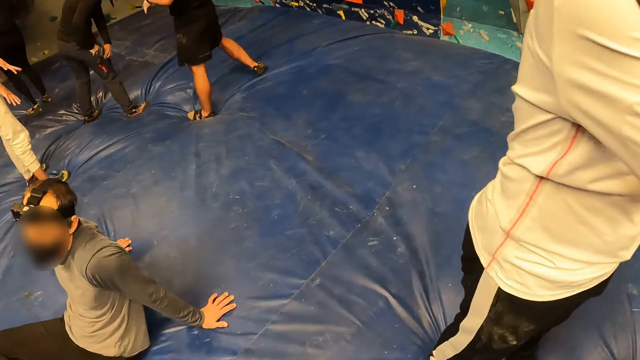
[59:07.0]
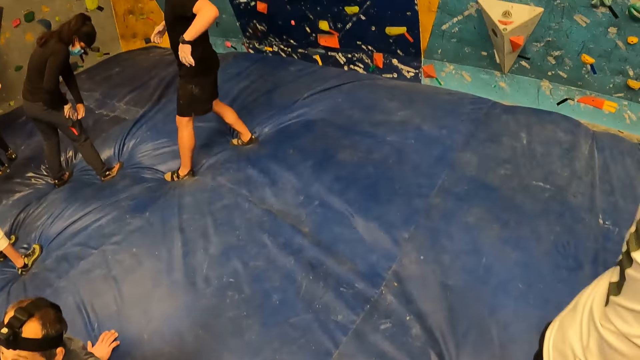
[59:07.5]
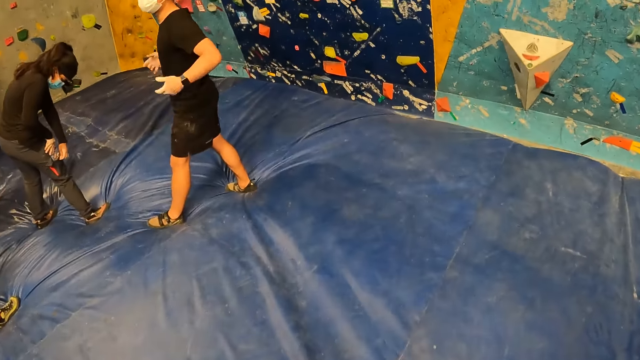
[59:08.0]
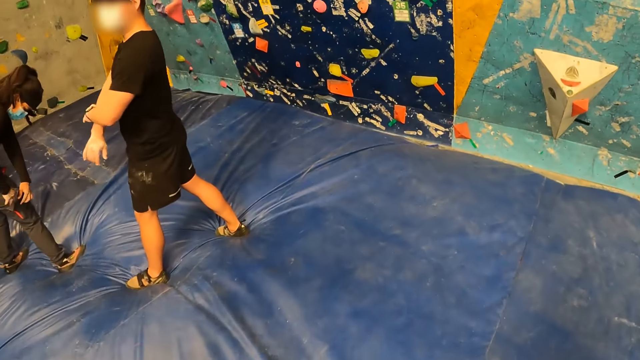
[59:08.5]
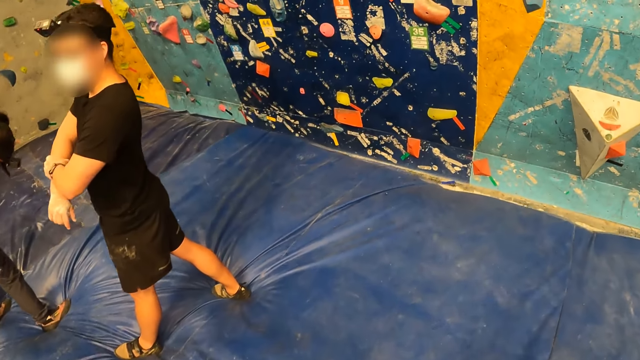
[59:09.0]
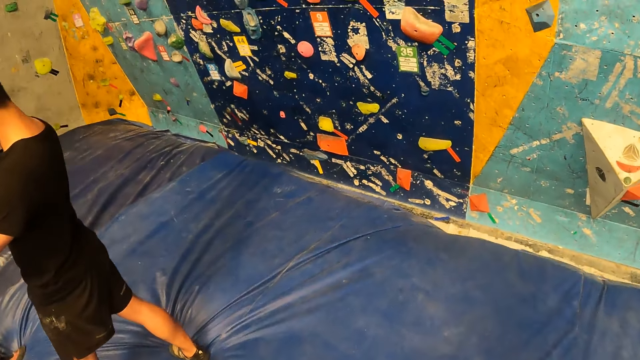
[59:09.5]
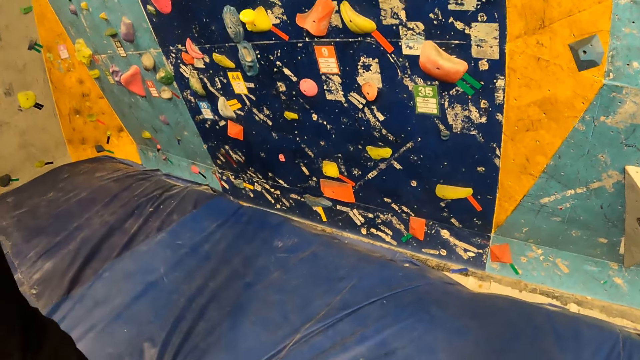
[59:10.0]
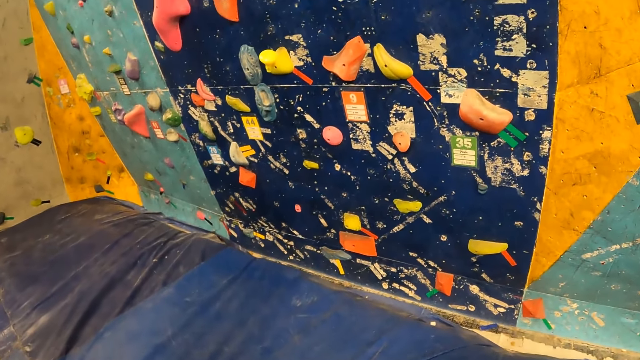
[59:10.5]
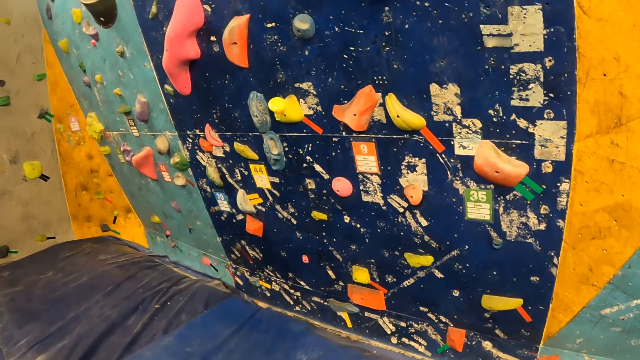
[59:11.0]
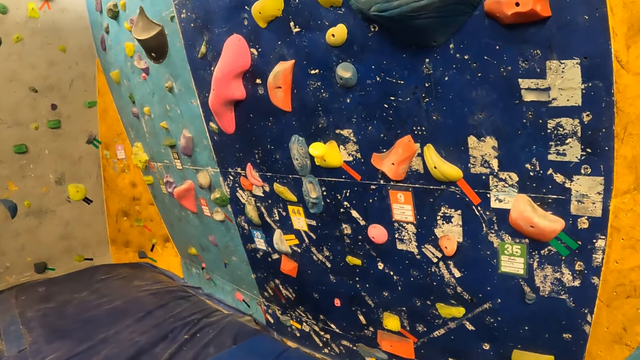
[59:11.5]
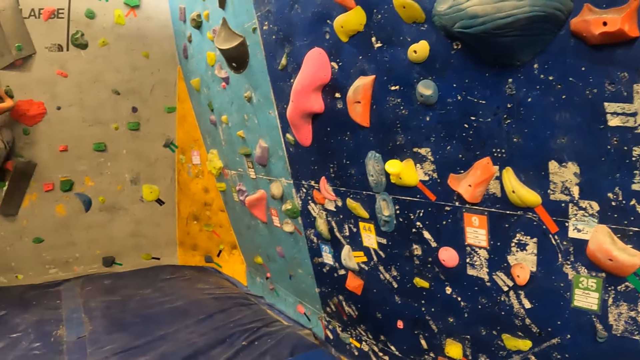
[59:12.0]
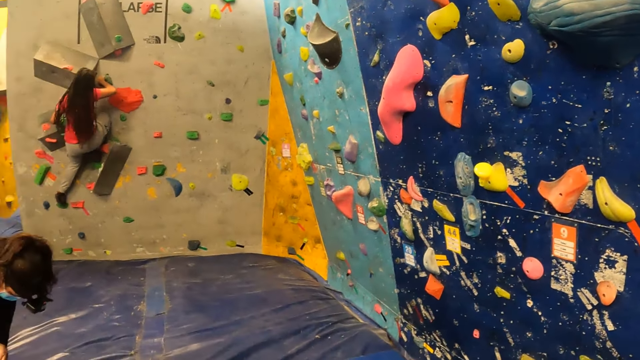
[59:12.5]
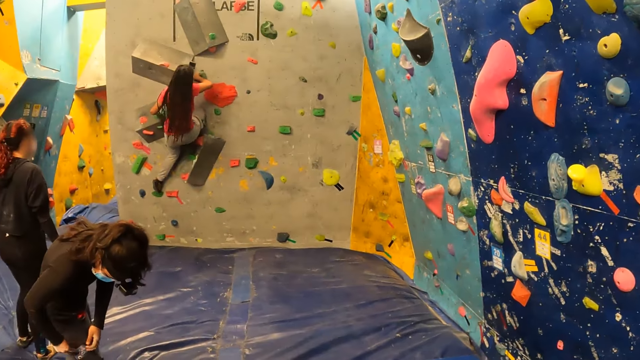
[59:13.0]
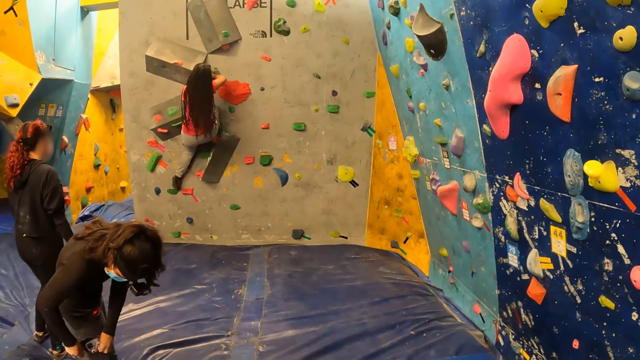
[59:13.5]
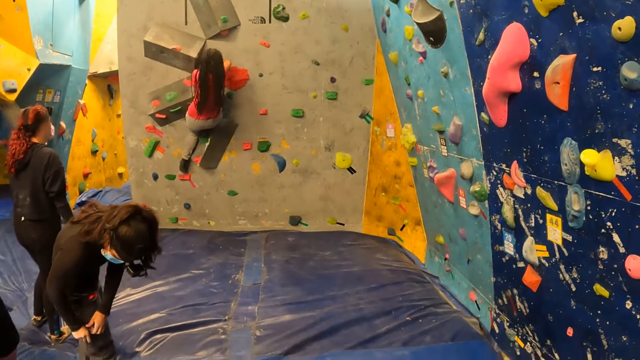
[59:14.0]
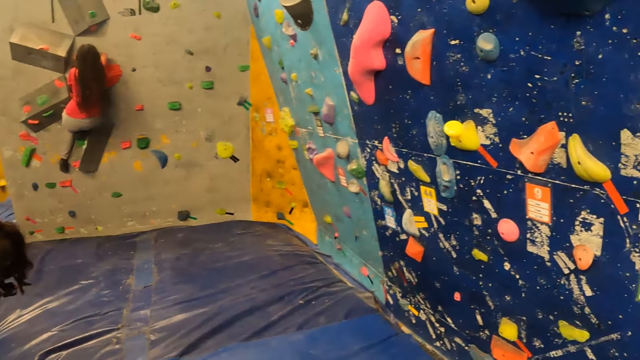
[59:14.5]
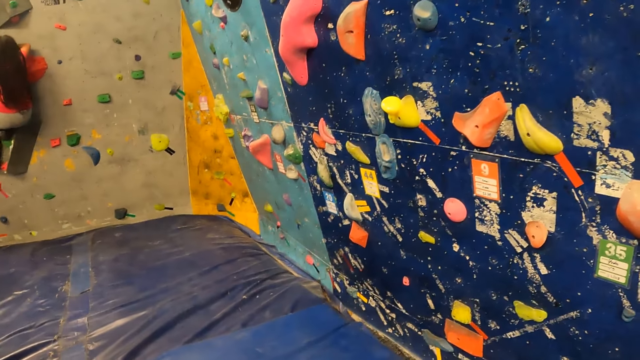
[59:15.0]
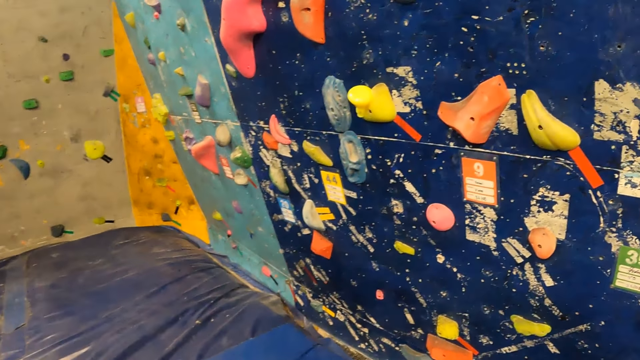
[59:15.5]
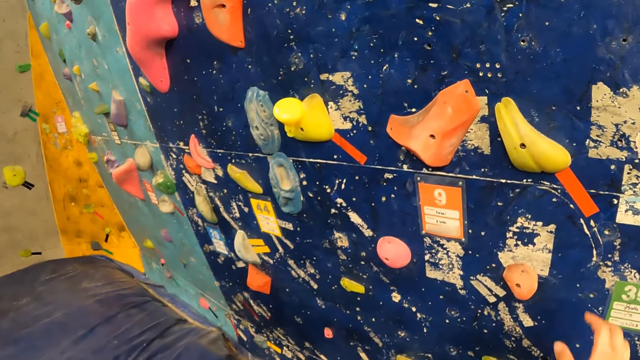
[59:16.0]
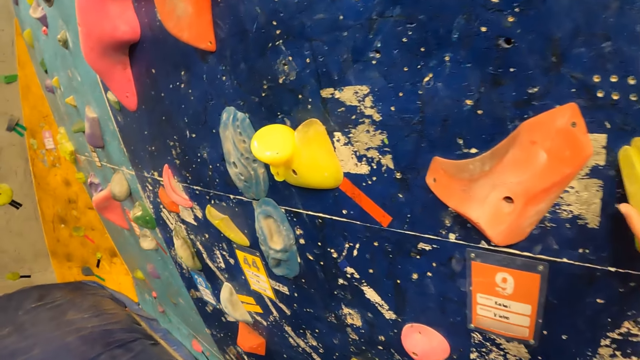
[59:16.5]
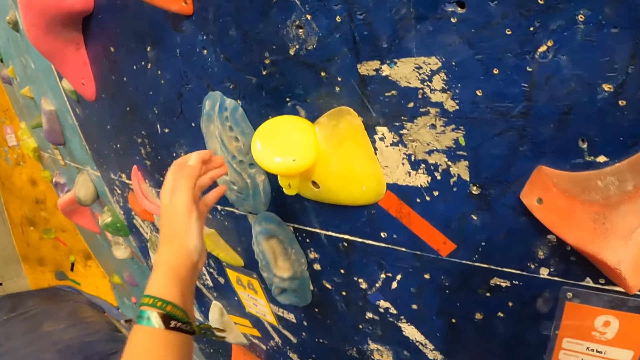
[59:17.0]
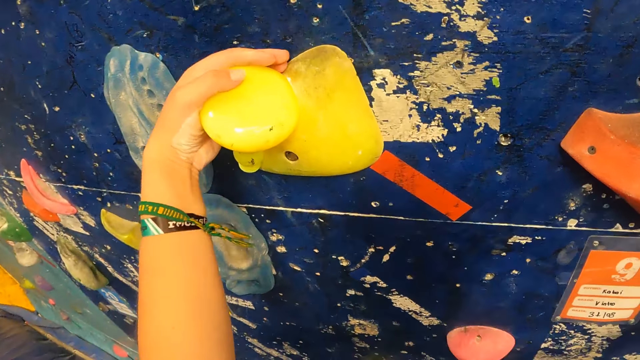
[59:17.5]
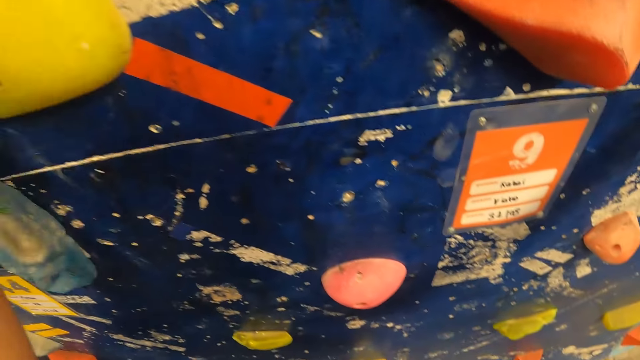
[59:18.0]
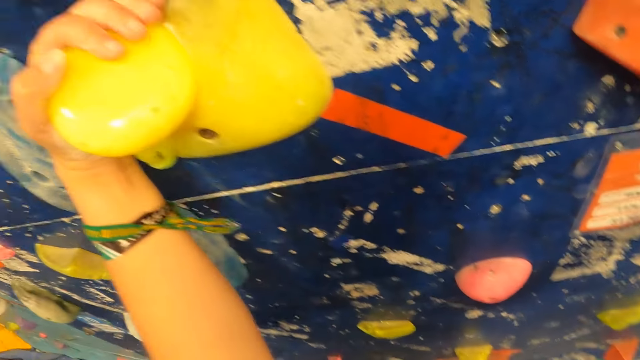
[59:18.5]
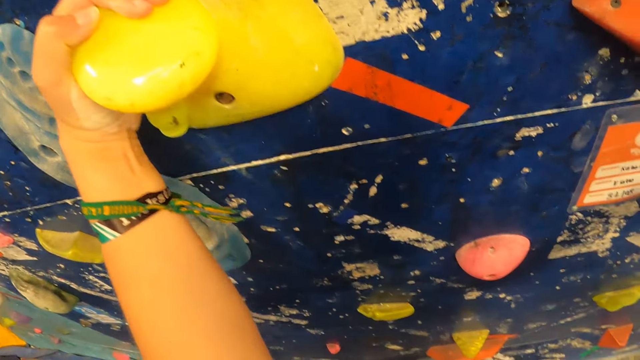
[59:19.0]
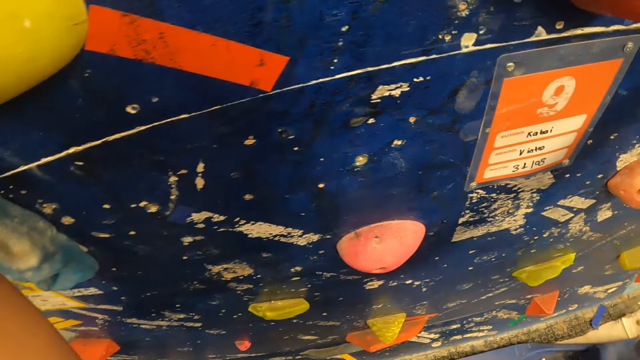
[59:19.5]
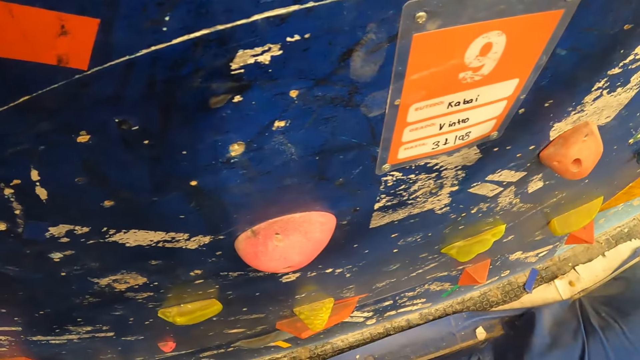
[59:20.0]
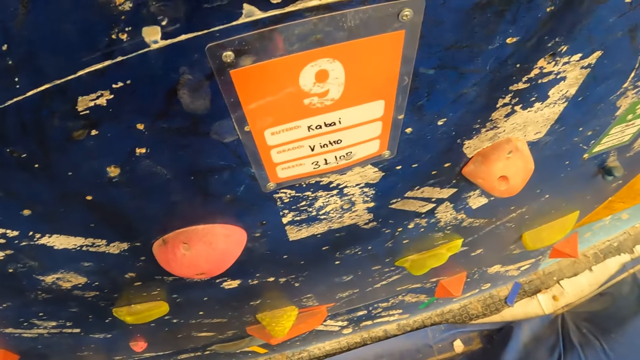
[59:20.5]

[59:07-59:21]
The camera wearer walks towards the climbing wall. He looks around. Another woman climbs the bouldering wall. The camera wearer walks towards the climbing wall. He places his right hand on the bouldering wall. He holds rocks. He places his left hand on the bouldering wall.

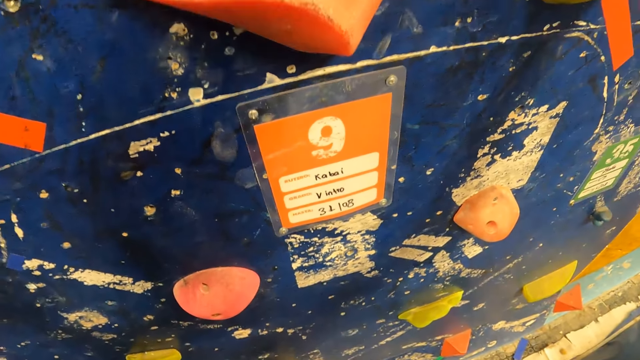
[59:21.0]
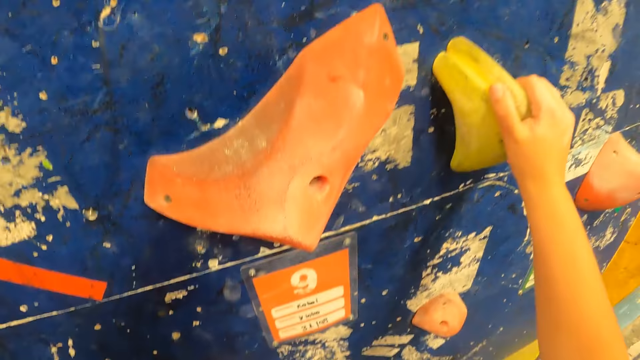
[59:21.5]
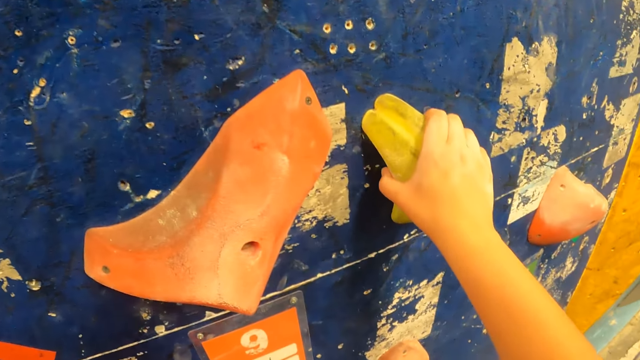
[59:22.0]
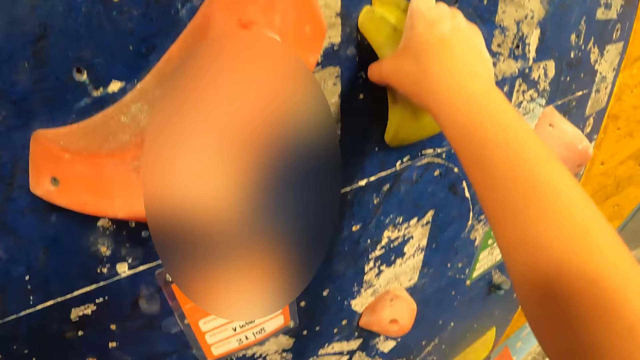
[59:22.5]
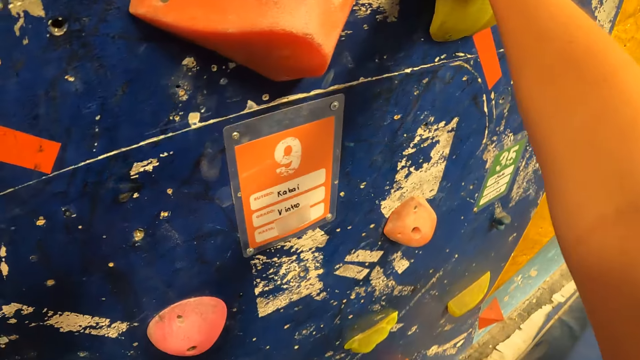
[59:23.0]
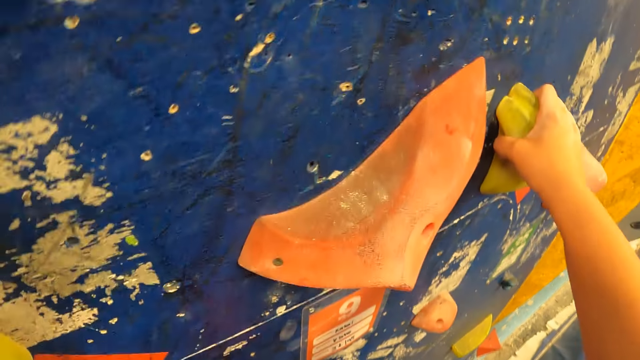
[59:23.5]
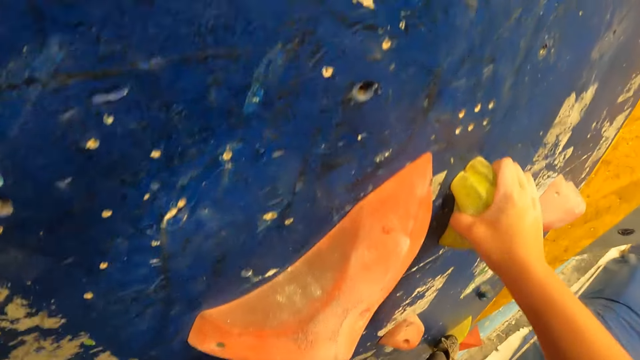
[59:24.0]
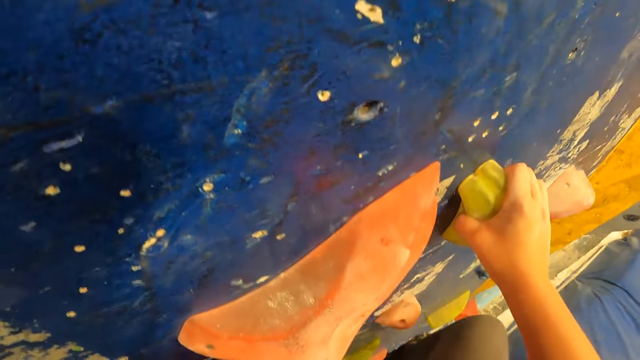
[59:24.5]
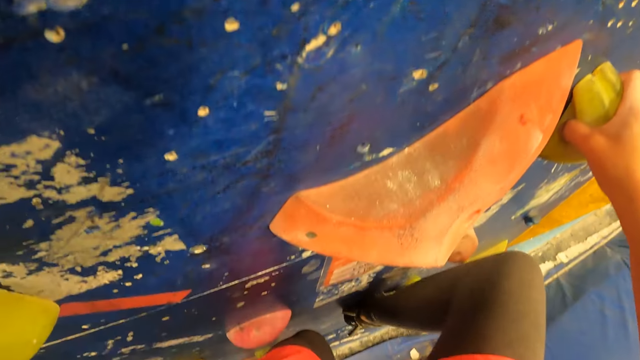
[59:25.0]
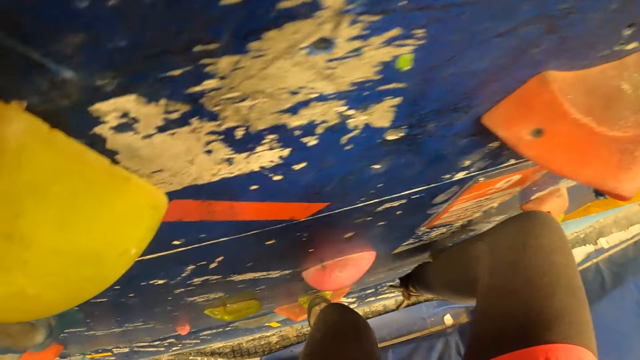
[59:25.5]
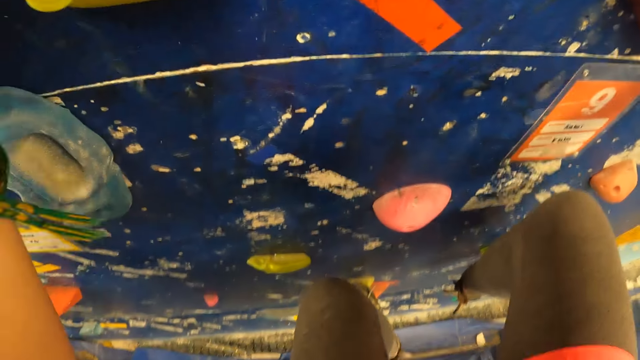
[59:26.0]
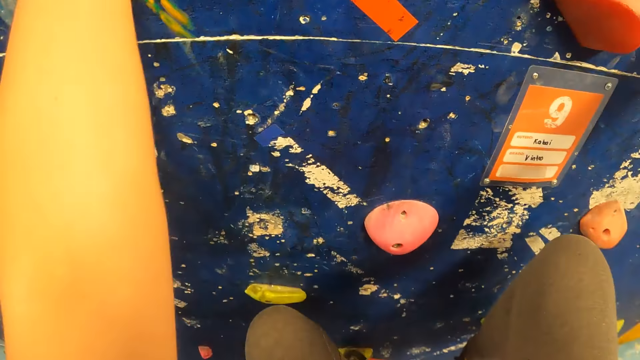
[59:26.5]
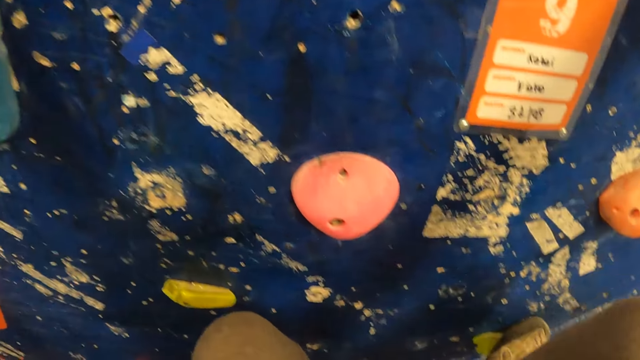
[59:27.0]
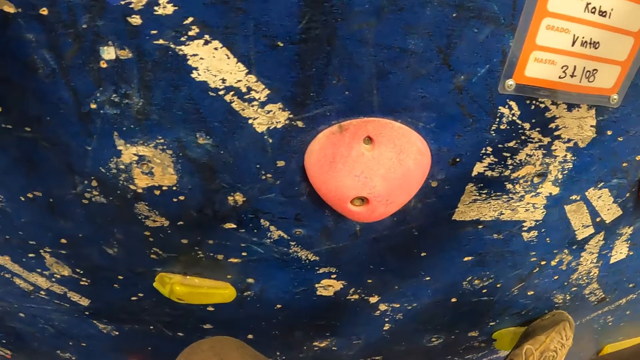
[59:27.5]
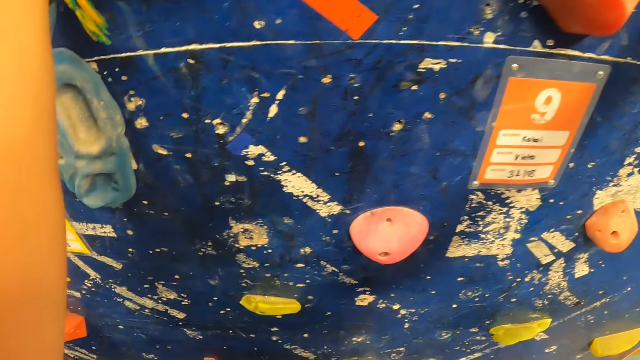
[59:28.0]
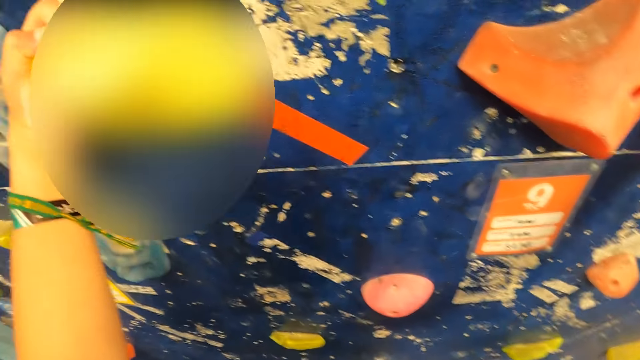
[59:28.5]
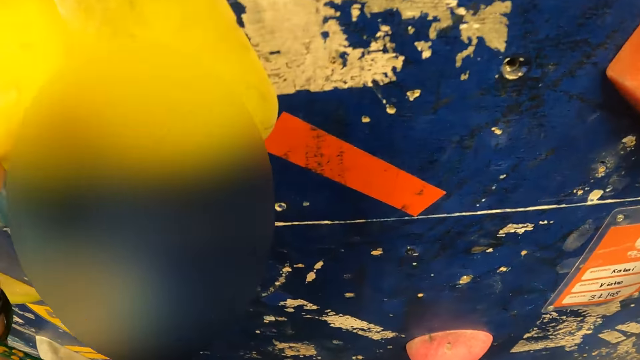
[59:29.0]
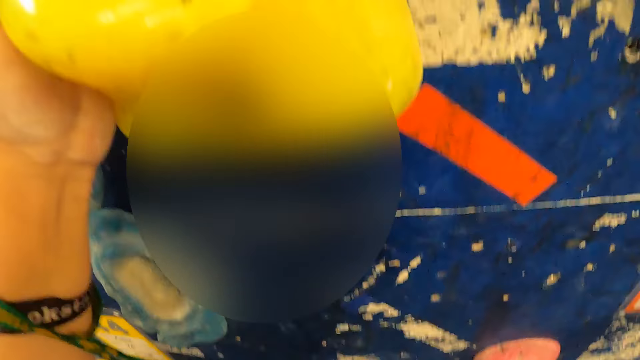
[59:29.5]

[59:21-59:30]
The camera wearer climbs the bouldering wall.
